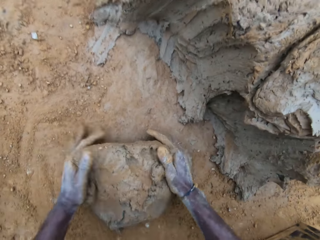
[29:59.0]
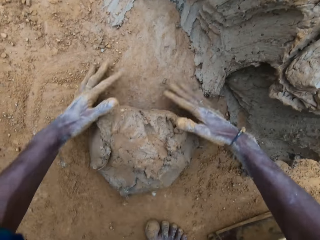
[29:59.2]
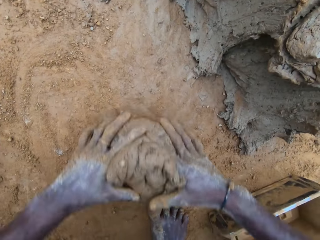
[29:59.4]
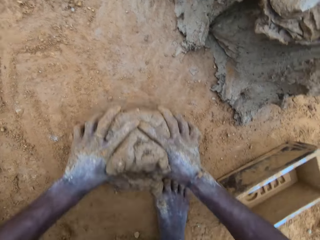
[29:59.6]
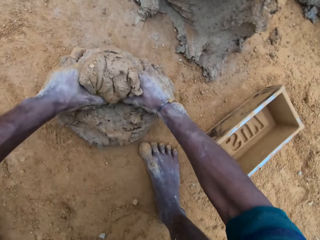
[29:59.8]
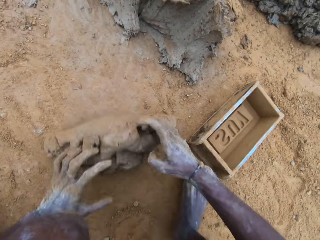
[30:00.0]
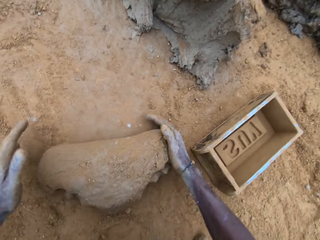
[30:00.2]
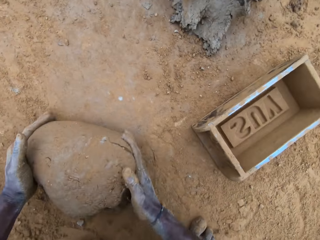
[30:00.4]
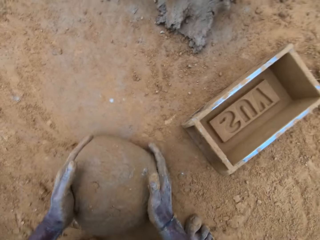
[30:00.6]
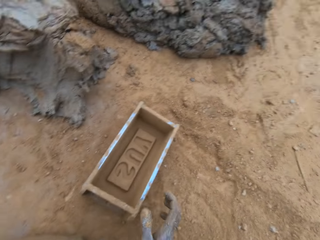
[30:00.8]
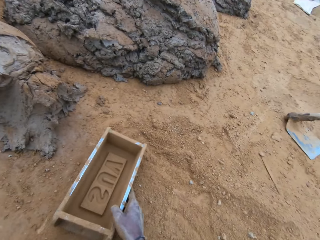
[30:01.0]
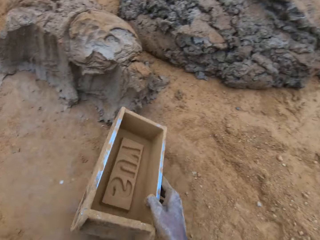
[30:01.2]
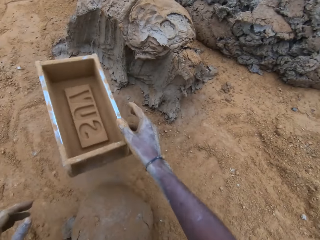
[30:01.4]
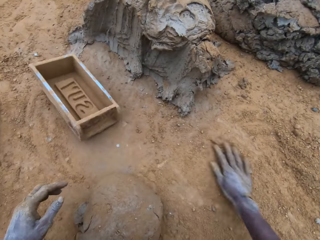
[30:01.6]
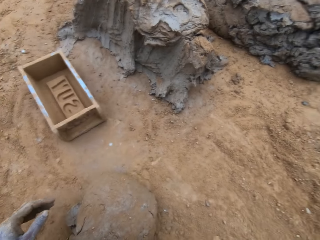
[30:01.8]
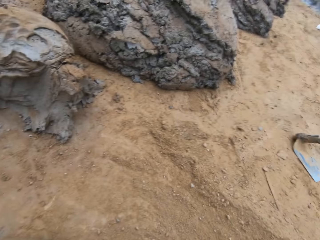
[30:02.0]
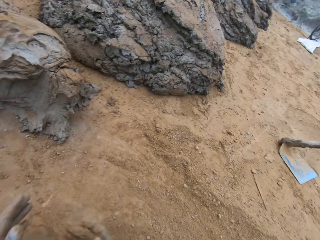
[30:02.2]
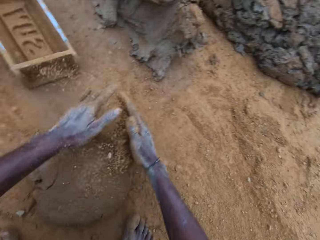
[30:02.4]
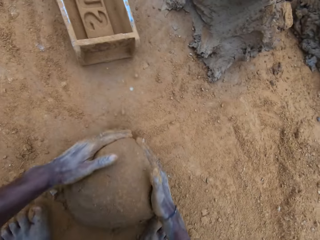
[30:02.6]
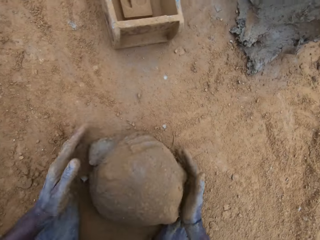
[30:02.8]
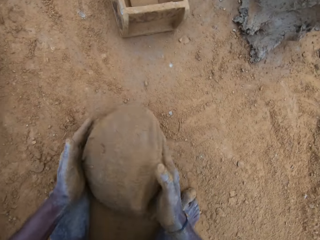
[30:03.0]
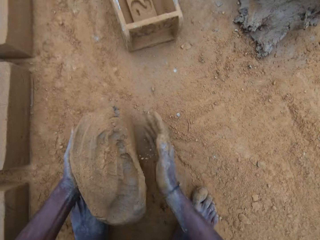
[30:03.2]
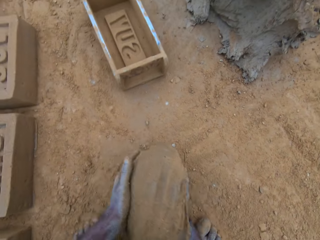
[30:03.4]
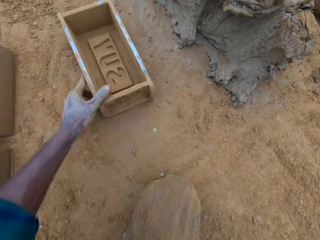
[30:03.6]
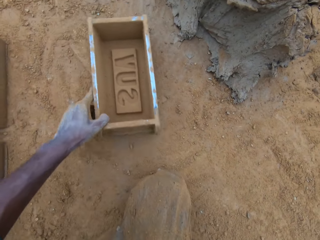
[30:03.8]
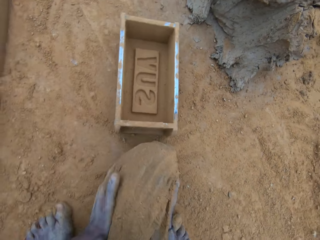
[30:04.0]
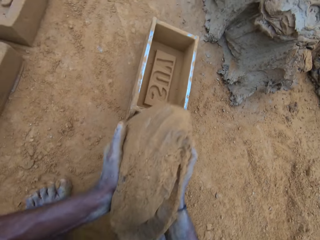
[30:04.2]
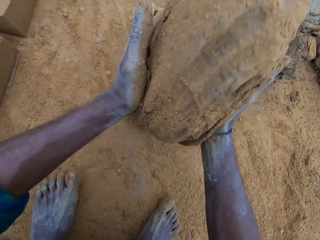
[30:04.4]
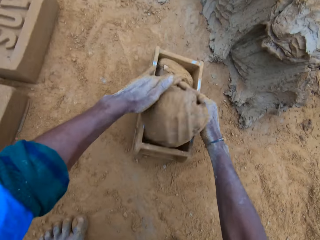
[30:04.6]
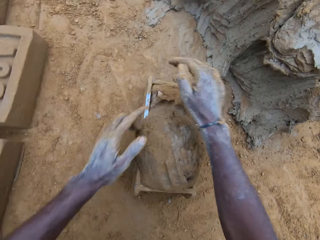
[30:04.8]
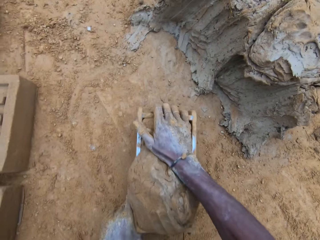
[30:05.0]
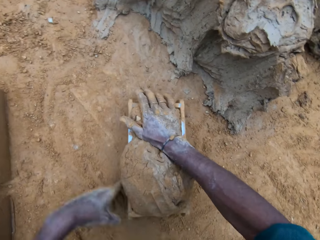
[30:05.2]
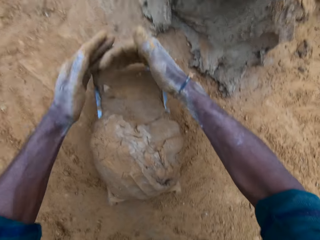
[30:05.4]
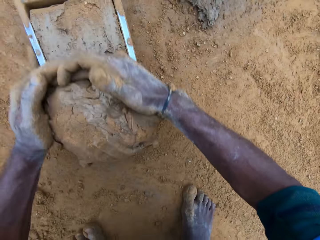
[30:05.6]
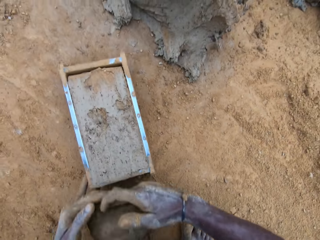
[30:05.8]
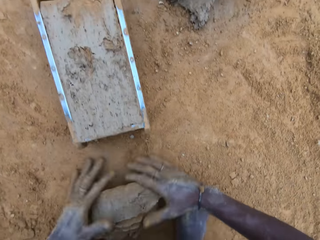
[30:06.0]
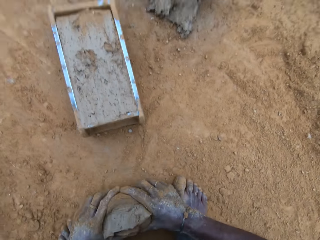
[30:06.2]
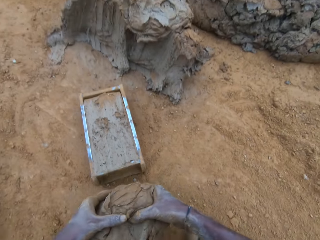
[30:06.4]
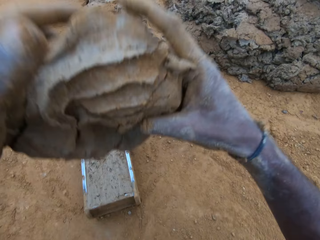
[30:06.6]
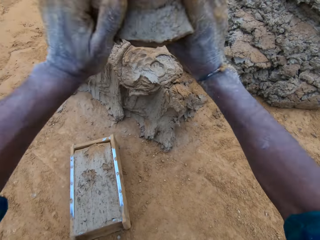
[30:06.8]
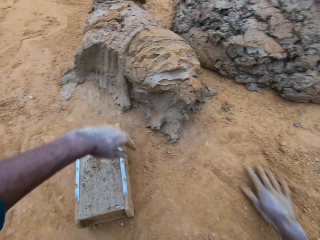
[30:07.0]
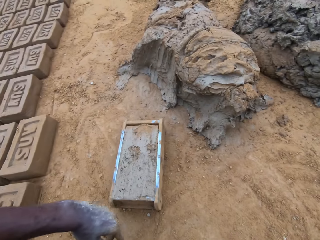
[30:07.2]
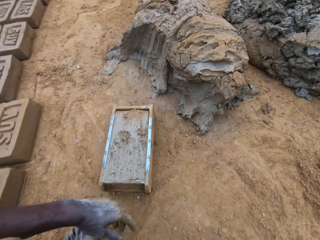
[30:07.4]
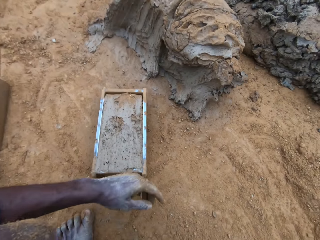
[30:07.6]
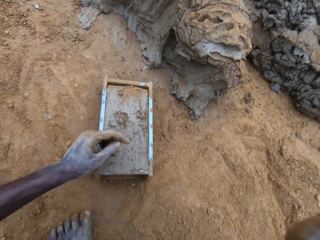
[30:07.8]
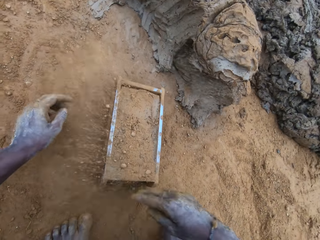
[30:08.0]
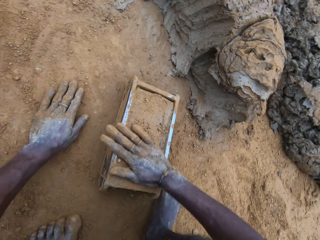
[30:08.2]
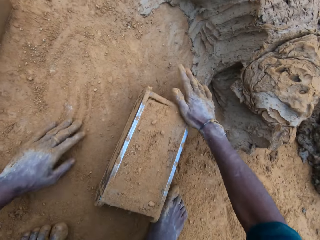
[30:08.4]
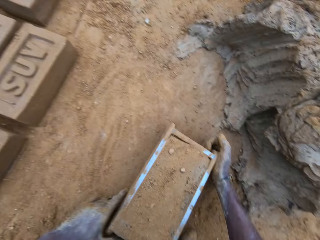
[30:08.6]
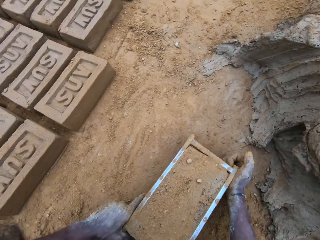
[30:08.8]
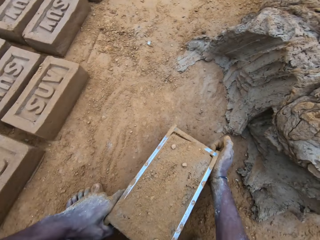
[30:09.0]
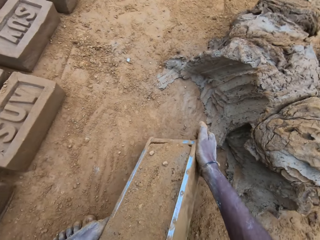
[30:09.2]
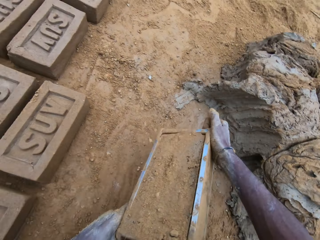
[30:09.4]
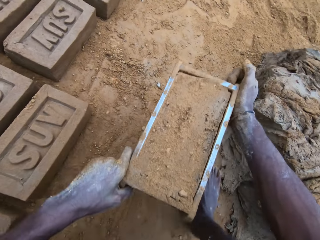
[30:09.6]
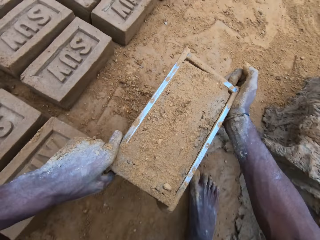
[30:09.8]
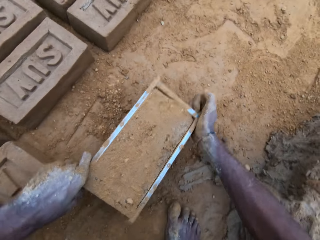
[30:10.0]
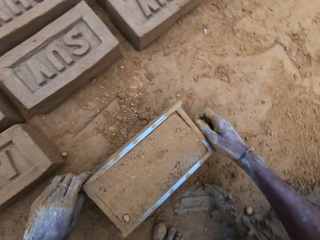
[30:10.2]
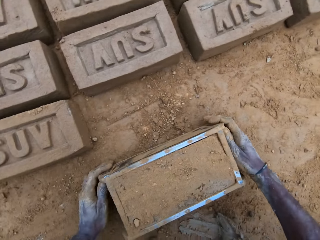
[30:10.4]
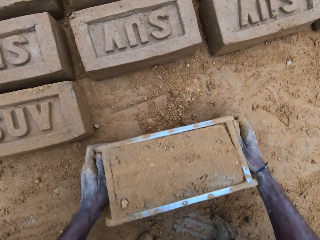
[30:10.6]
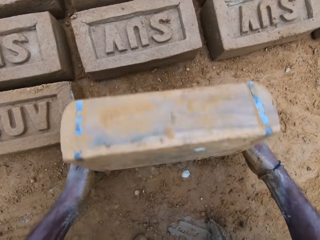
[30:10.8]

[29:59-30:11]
The camera wearer rubs the mud or mortar with the soil. He mixes the mortar with sand on the ground. He holds the brick mould or block mold. He throws the brick mould on the ground. He rubs the mud with the soil. He adjusts the block mold. He drags the brick mould on the ground. He places the mud in the brick mould. He scoops the excess mud. He cuts the mortar with his hand. He rubs the scooped excess mud with the soil. He throws the scooped excess mud on the other mud. He pours the soil in the brick mould. He holds the brick mould. He carries the block mold.

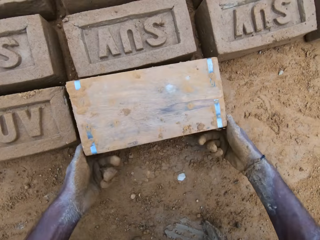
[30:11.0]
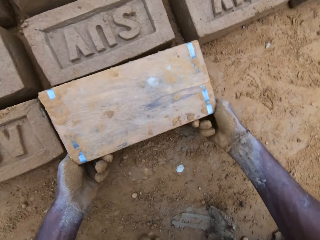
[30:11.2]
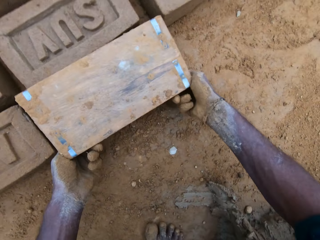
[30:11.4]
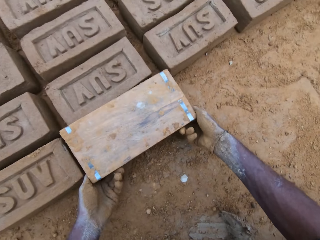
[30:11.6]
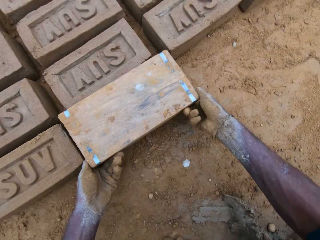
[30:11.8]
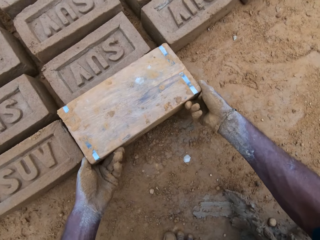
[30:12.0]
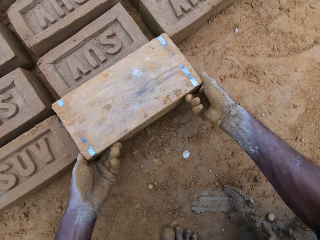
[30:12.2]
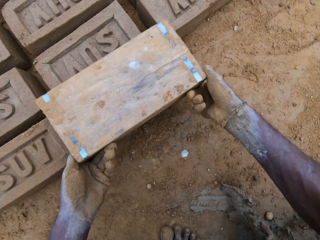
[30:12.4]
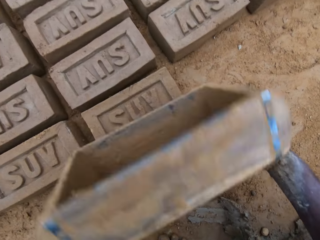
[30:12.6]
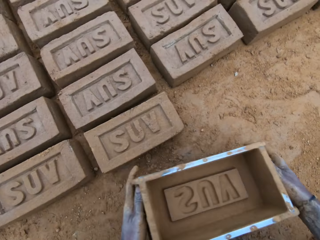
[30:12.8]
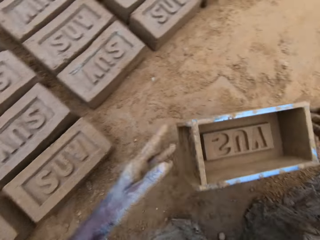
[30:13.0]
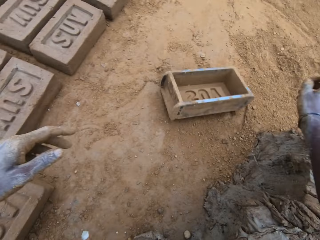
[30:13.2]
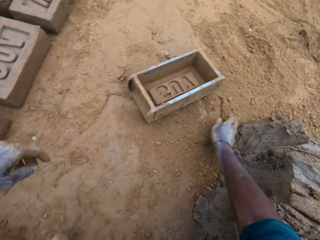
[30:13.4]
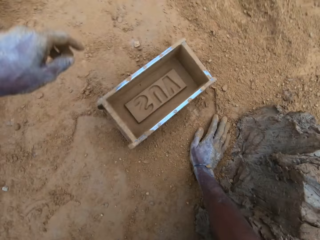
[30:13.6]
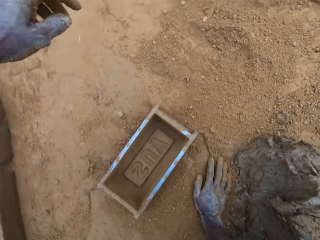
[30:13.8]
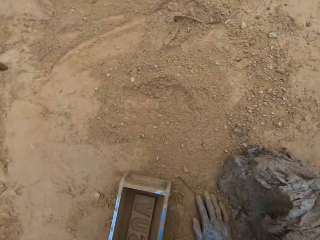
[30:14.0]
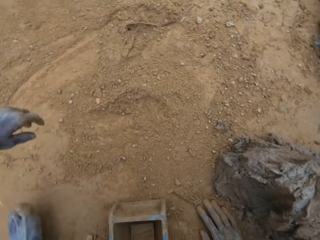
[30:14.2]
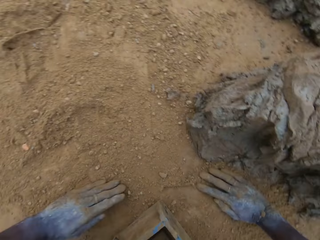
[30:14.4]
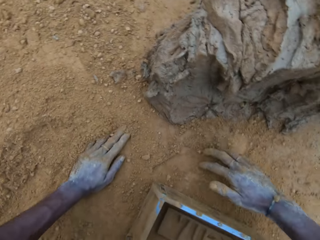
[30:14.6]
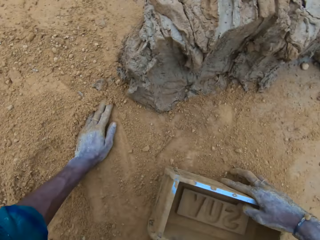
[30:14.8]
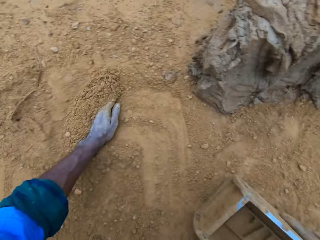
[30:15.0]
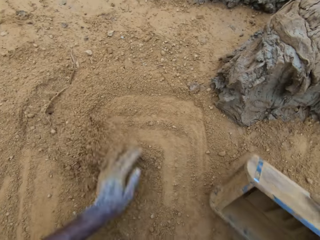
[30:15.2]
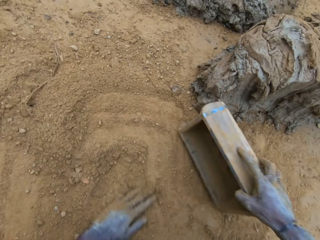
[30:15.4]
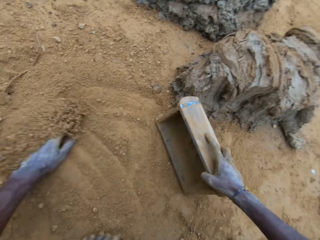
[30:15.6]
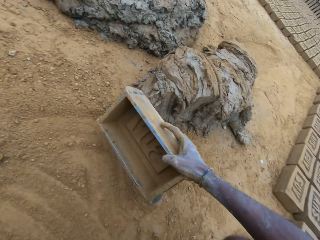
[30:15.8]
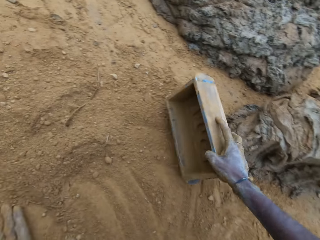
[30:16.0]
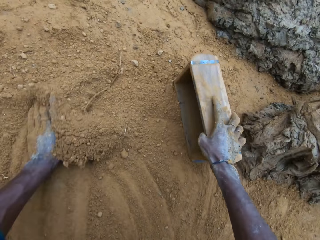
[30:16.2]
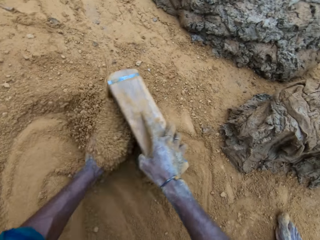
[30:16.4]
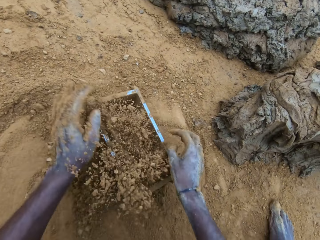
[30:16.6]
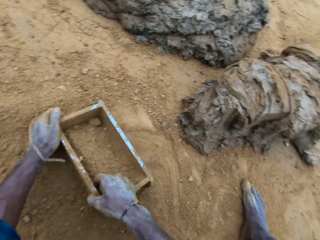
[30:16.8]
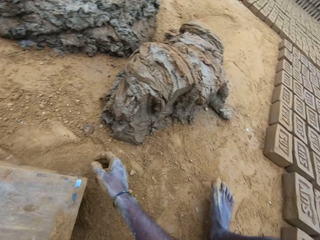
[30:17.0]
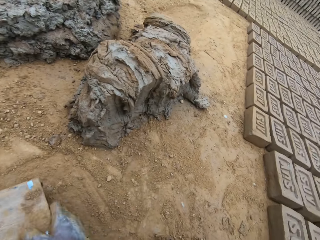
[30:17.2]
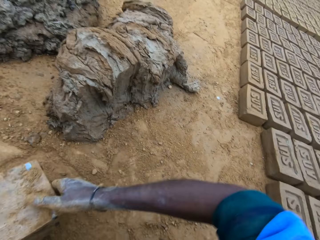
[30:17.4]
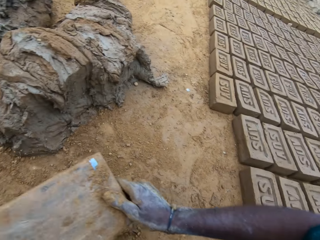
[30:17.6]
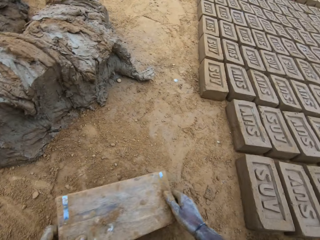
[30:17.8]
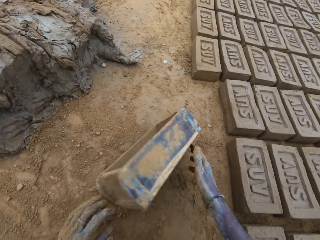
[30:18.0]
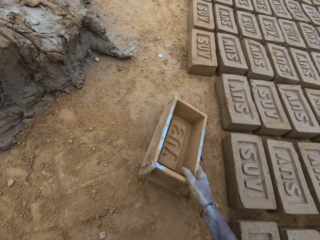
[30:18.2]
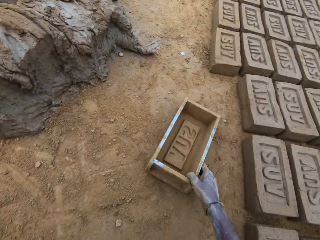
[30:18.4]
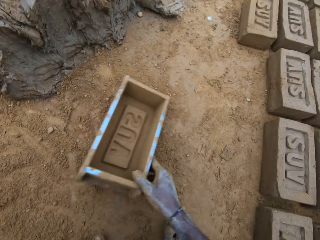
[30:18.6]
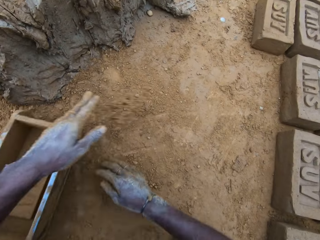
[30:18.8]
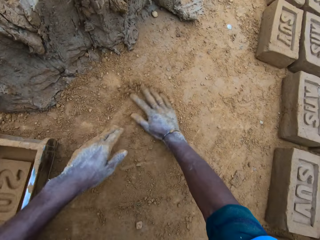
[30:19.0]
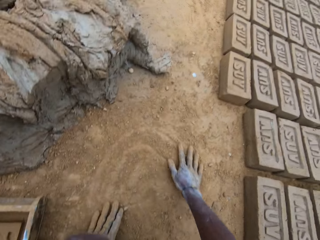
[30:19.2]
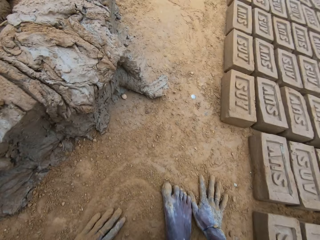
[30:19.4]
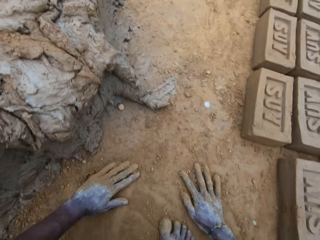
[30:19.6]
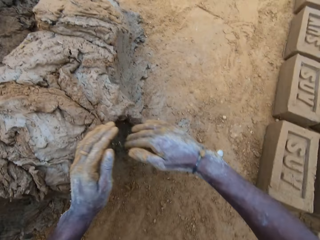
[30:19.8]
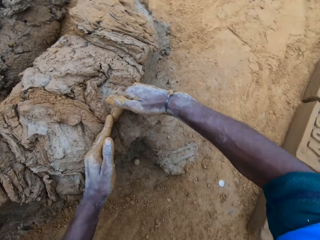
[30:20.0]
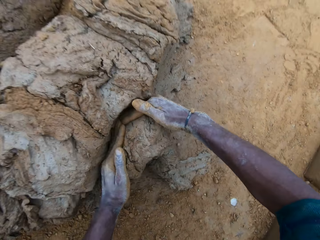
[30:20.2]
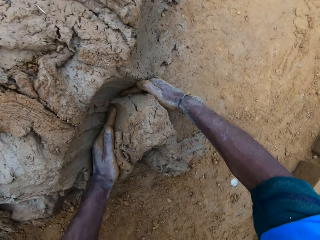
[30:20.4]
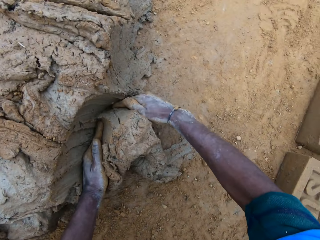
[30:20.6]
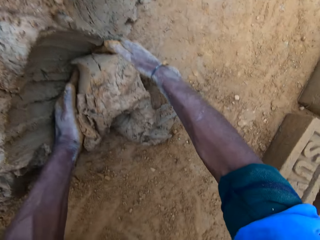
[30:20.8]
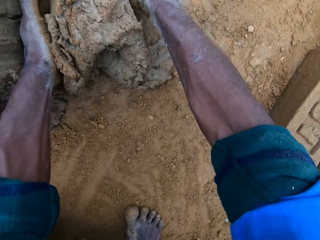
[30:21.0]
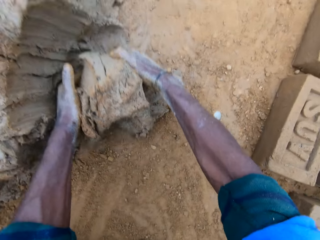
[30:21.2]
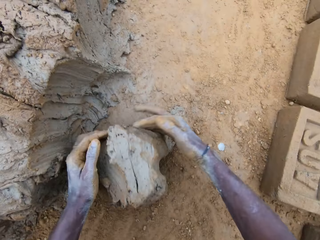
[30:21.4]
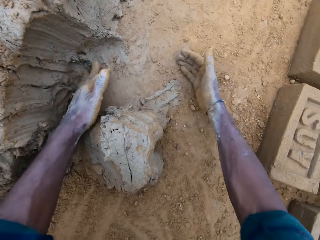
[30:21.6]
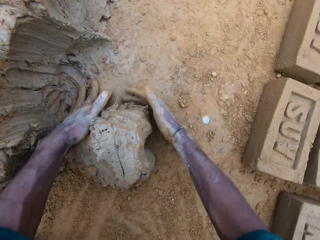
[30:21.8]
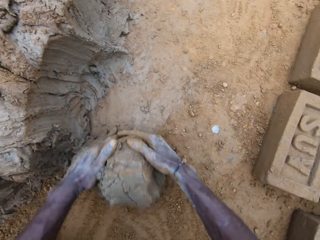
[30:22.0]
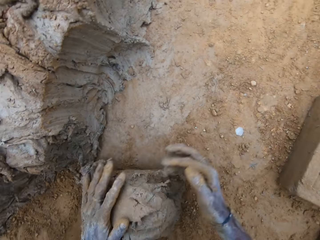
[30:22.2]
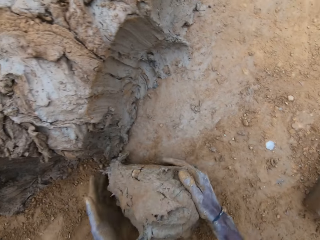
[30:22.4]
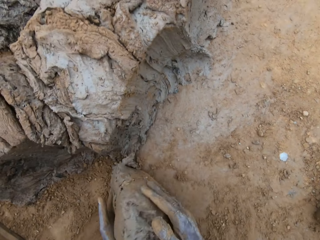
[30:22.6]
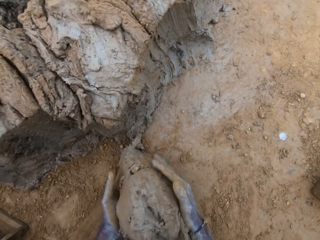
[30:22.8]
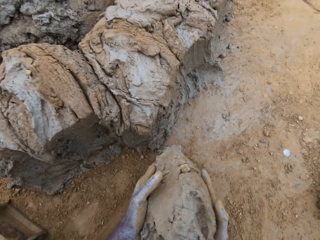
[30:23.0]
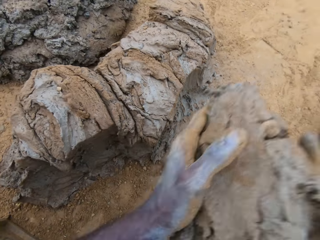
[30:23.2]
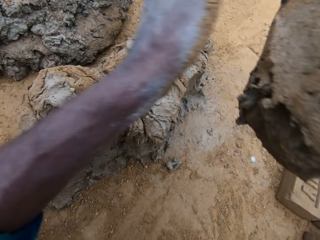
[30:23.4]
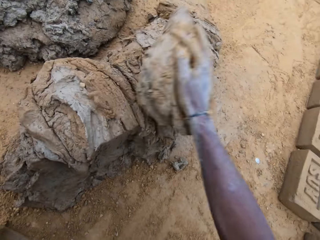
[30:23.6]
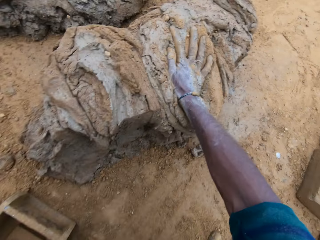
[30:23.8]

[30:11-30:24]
The camera wearer pours the mud or mortar on the ground. He removes the mortar from the block mold. He places the brick mould on the ground. He drags the soil on the ground. He puts the soil in the brick mould. He pours the soil from the brick mould. He places the brick mould on the ground. He rubs his hand on the ground. He scoops the mud. He cuts the mortar with his hand. He rubs the mud with the soil.
